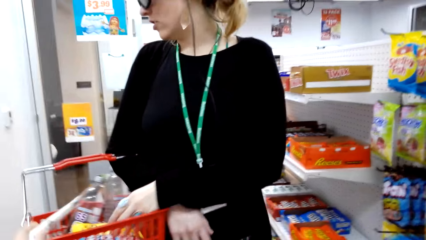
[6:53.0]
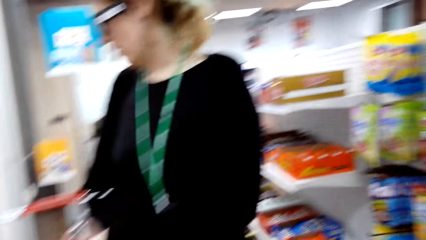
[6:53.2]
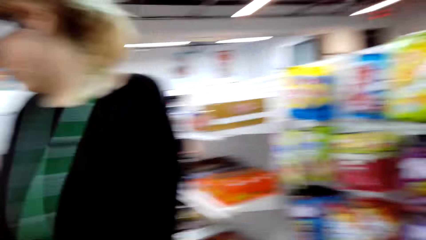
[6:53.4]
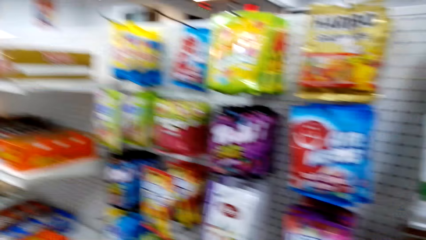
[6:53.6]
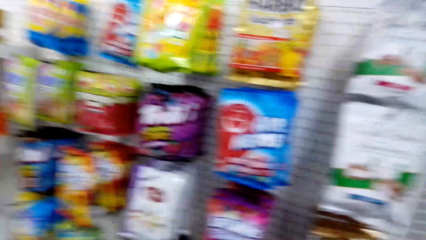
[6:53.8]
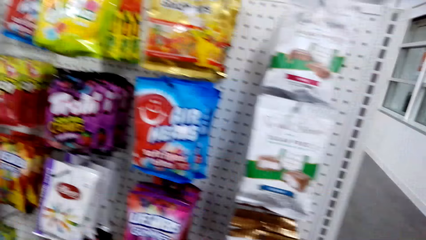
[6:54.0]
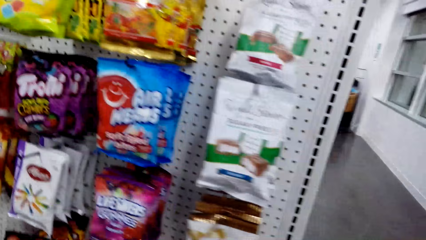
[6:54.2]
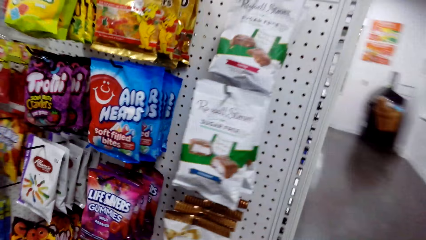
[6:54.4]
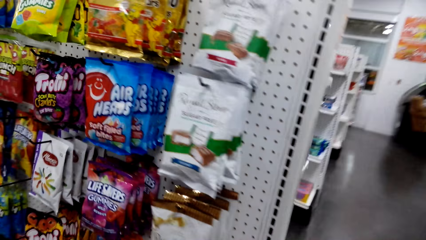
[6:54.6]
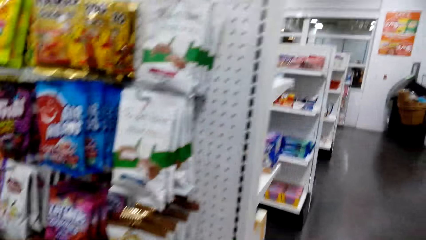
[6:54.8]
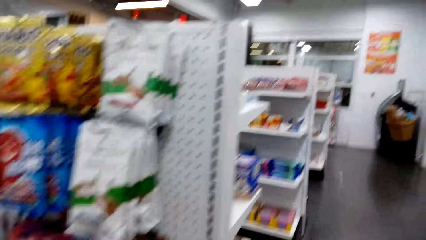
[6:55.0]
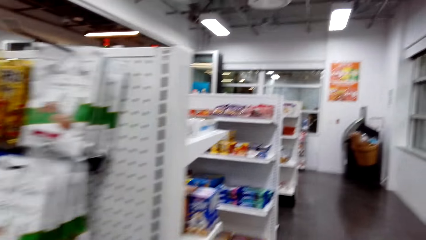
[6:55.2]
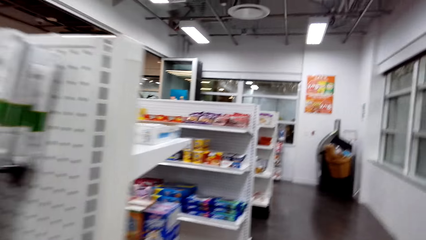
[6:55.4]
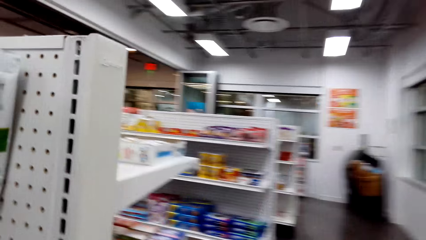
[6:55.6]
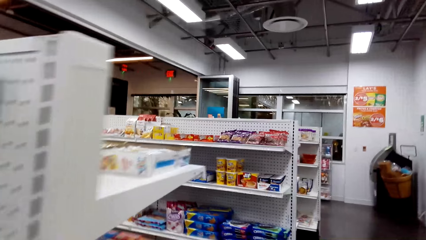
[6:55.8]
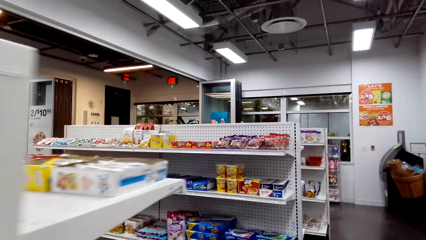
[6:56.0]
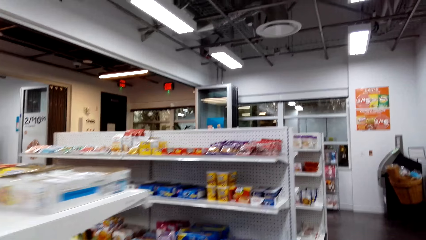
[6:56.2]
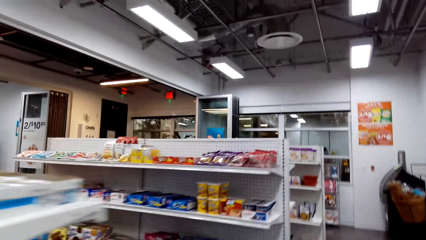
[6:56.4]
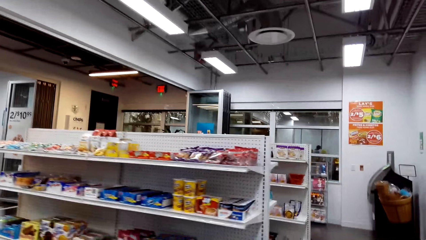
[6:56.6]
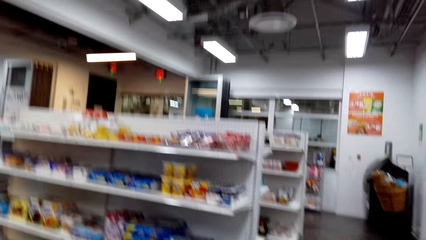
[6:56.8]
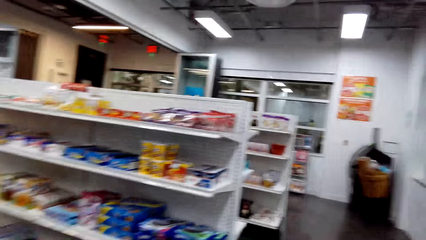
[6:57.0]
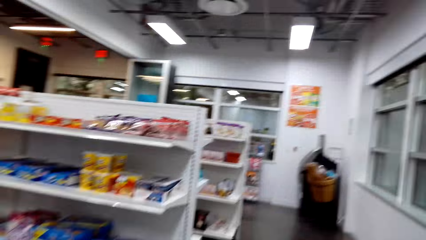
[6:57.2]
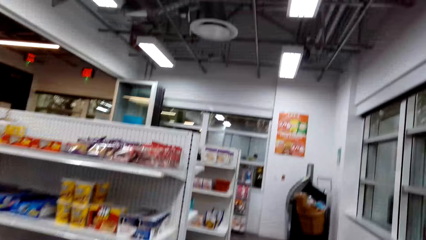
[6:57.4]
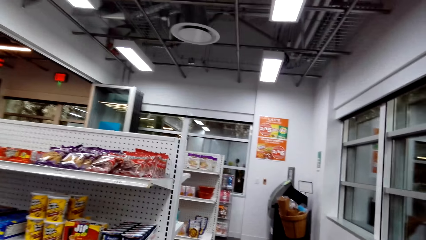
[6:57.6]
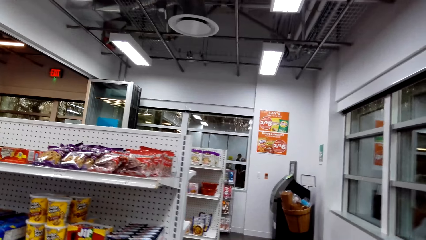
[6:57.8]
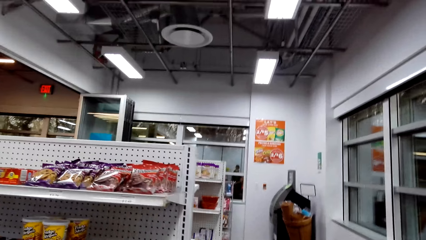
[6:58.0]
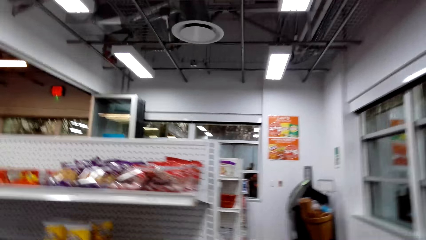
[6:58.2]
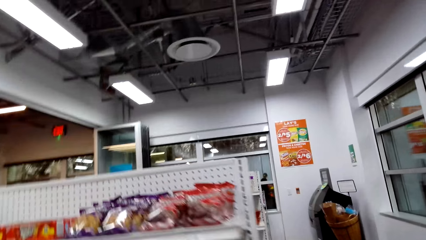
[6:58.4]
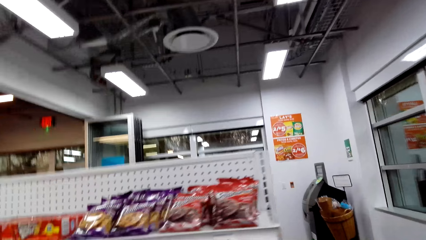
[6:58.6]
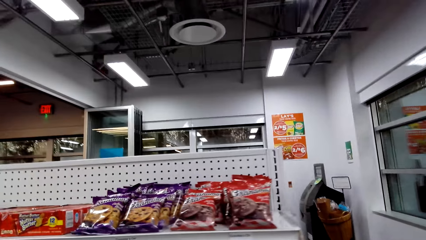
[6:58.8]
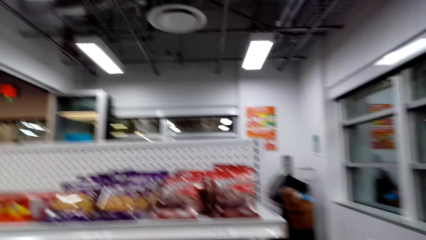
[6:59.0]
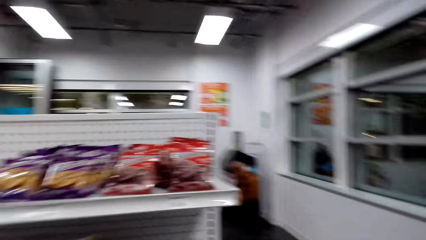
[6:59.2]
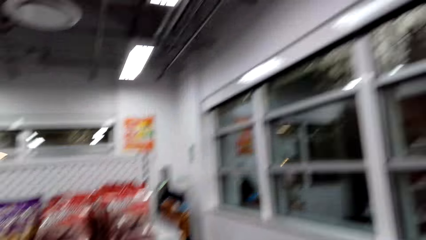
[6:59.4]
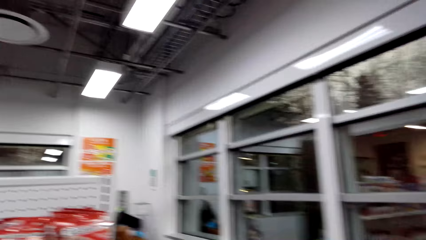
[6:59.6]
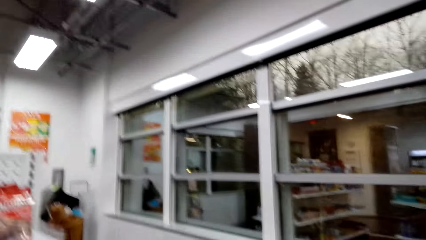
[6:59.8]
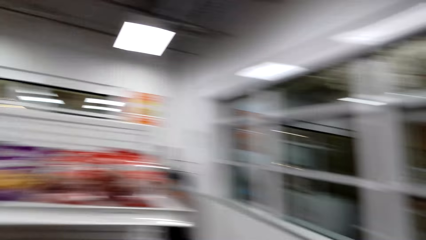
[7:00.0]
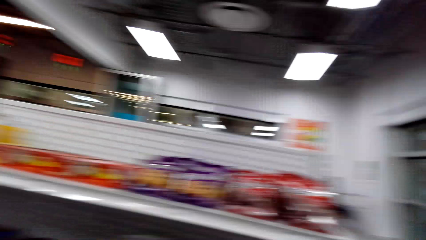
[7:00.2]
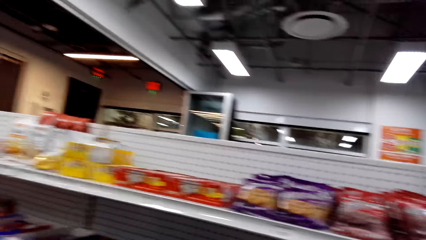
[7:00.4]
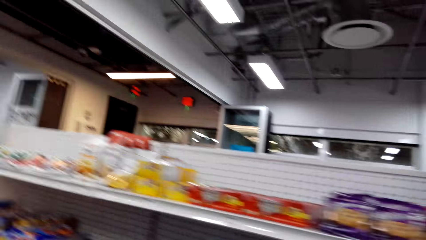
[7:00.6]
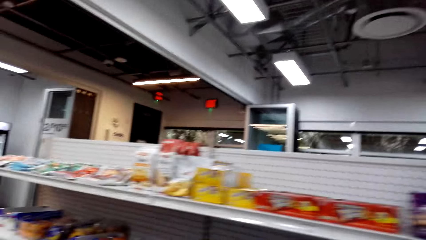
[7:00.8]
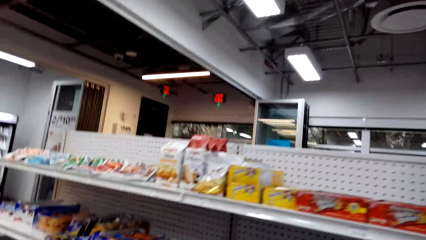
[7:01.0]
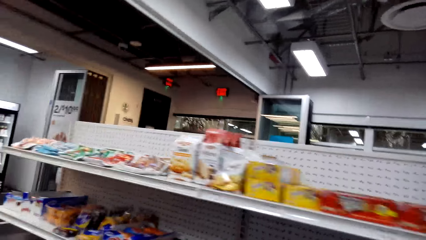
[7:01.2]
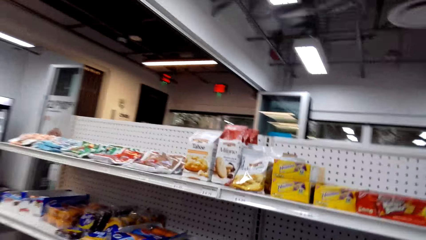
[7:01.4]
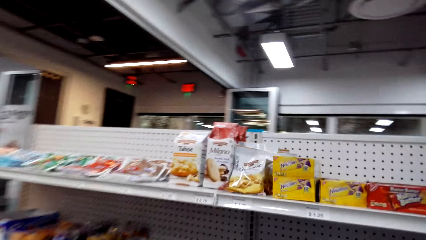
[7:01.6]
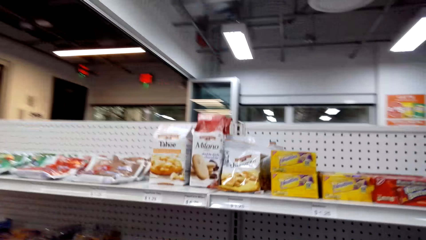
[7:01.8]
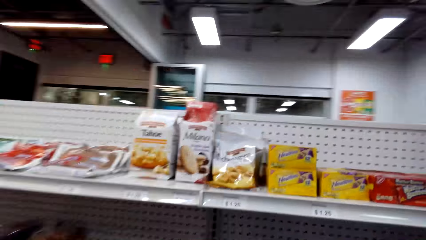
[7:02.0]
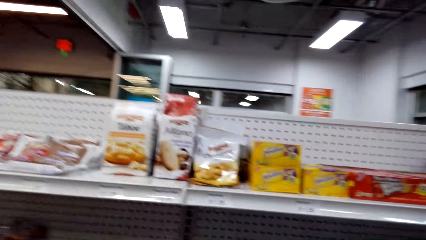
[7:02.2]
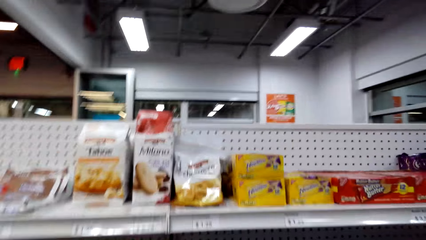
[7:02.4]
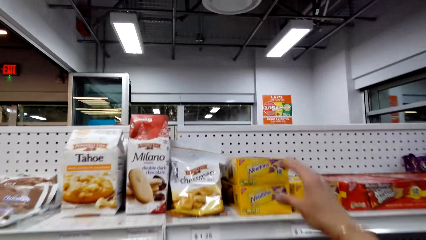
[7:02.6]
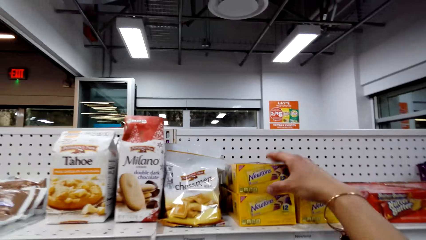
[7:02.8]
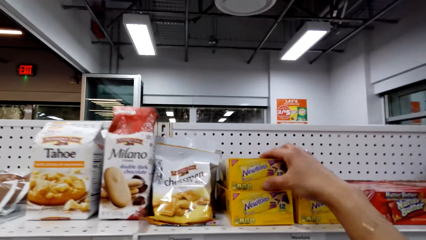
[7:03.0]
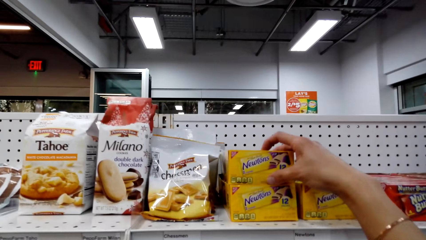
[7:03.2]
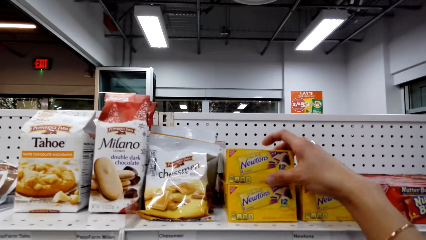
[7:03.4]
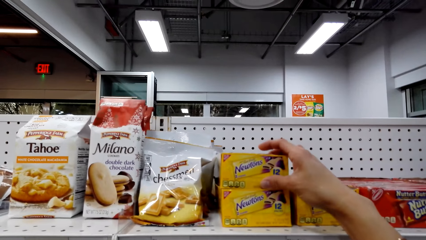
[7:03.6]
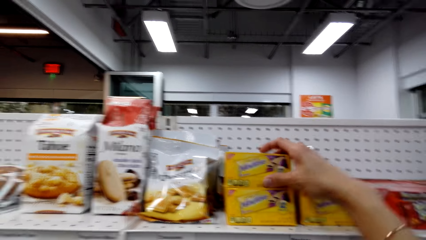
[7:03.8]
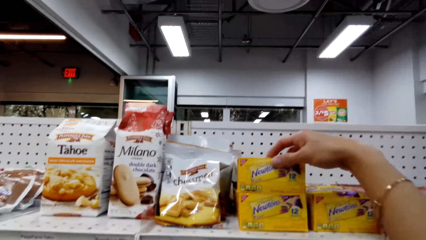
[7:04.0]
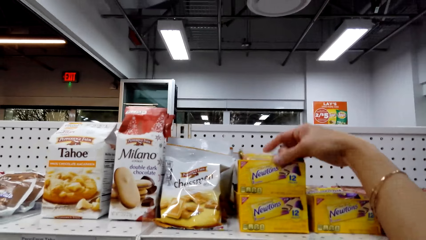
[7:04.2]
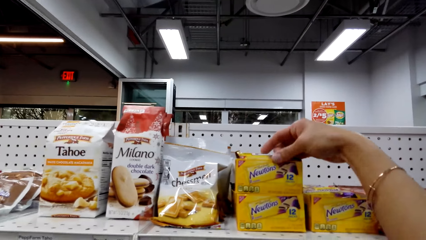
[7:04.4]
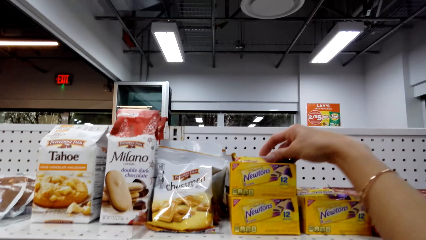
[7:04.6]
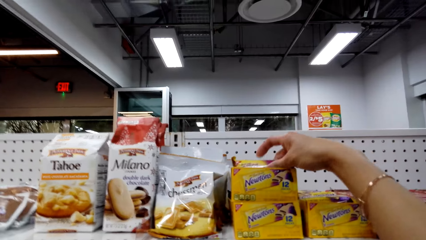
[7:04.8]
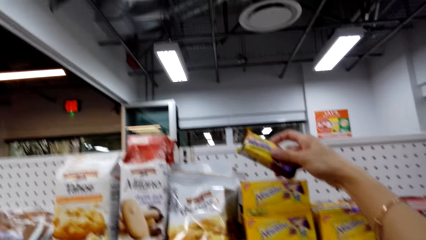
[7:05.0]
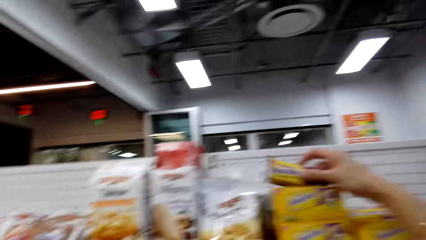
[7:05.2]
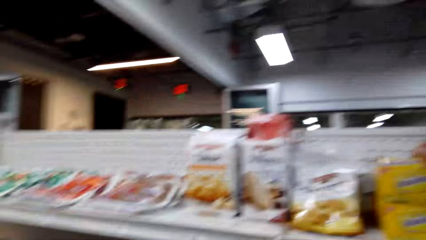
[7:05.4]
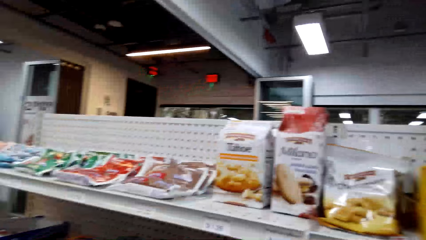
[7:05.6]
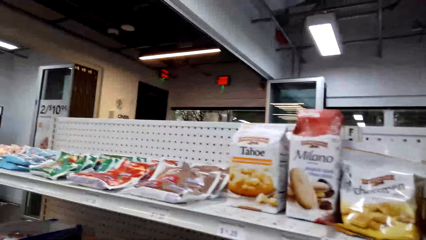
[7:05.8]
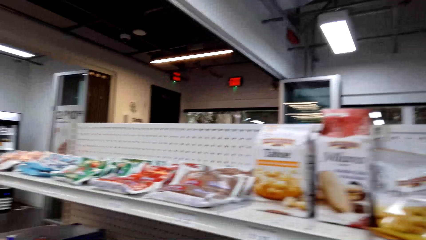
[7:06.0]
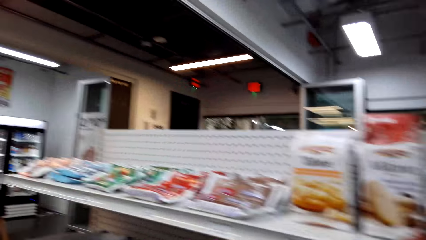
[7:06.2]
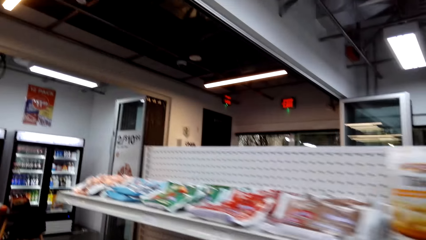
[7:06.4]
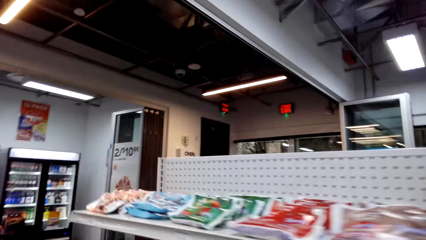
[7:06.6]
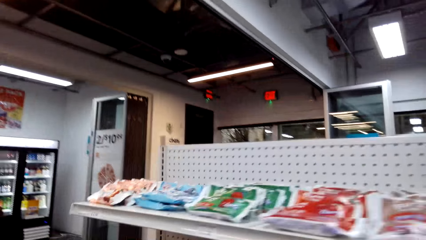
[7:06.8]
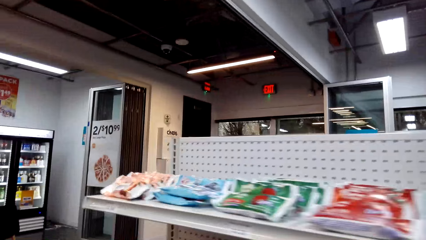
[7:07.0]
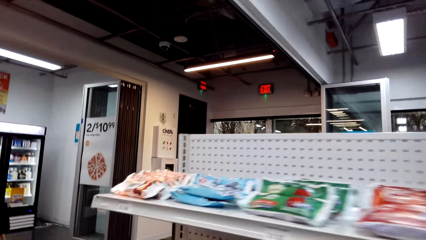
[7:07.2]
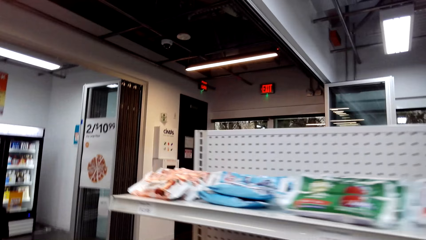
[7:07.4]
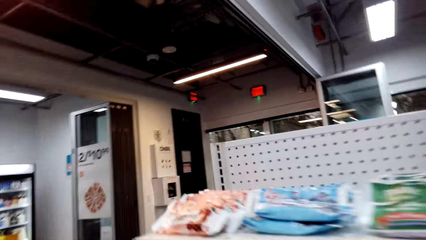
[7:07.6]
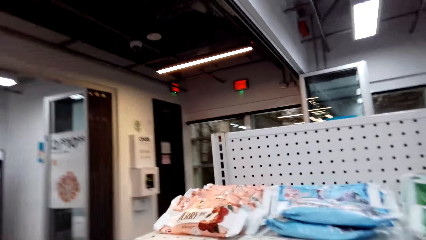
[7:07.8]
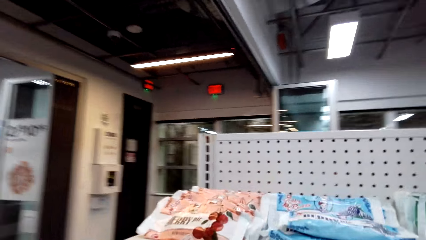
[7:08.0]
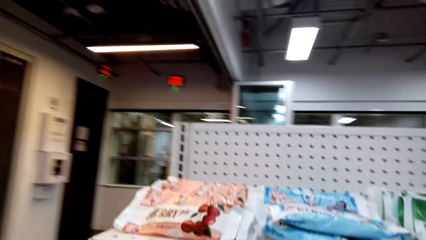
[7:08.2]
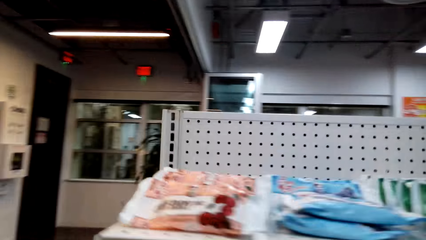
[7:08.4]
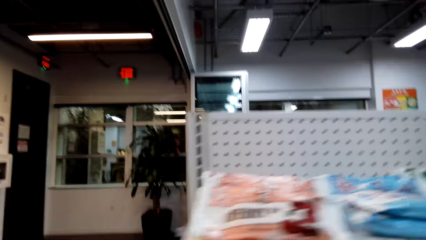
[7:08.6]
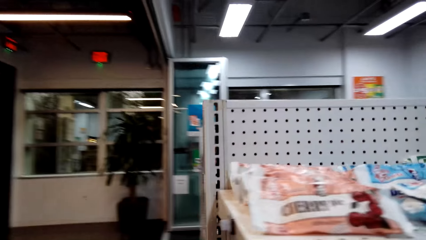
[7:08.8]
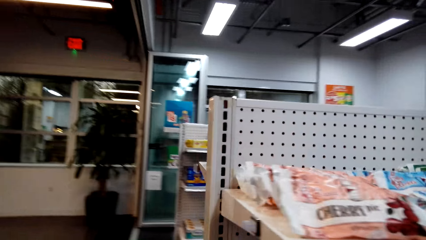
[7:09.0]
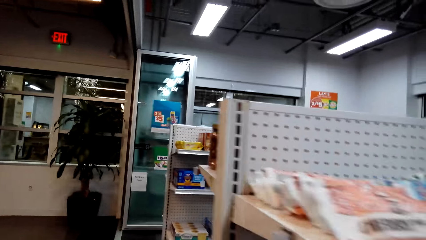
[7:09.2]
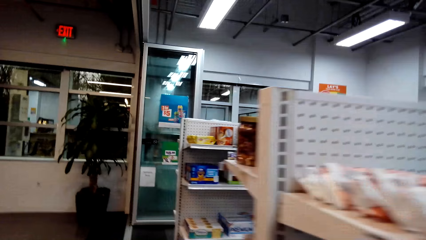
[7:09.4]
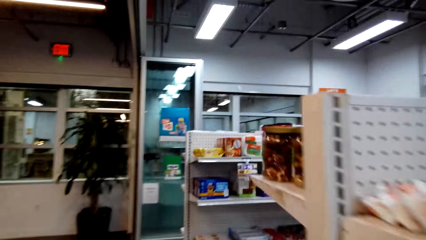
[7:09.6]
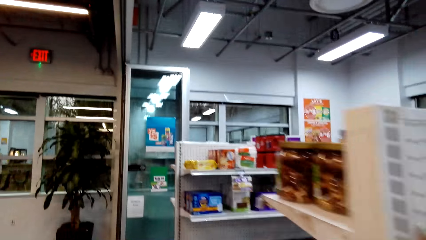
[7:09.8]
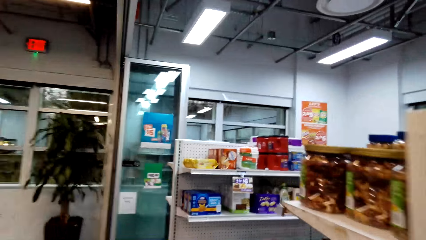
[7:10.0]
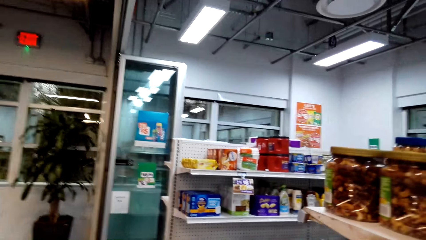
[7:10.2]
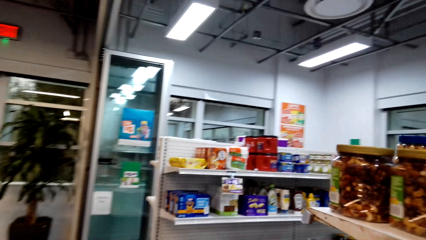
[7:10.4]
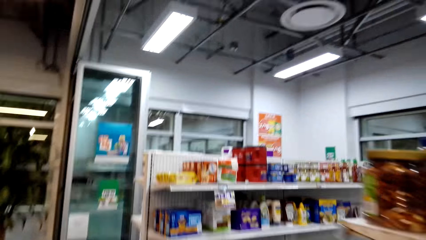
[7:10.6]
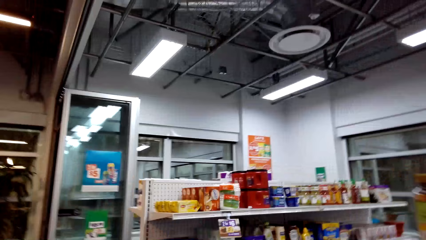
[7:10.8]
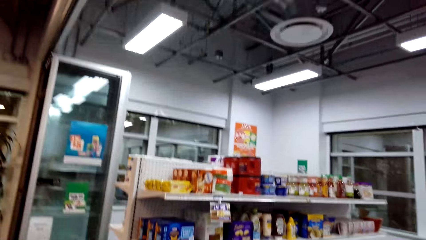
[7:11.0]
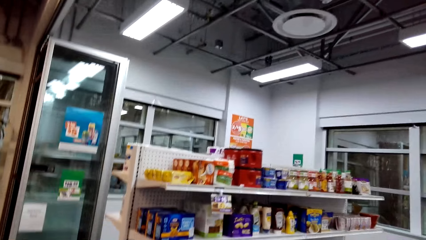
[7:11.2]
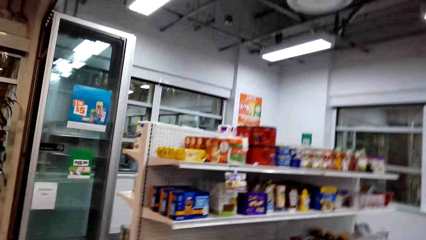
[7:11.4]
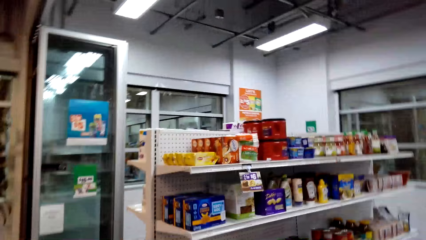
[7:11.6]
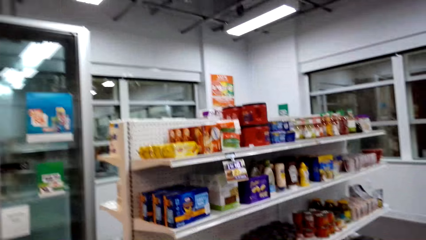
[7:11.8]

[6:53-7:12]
A woman walks. The camera wearer walks in the shop. They interact with the woman. They take a Fig Newtons cookie. They walk in the shop.
